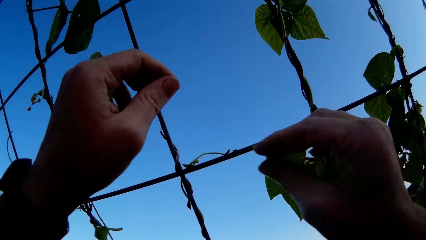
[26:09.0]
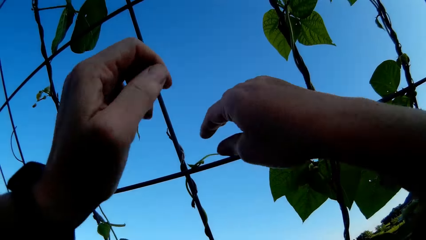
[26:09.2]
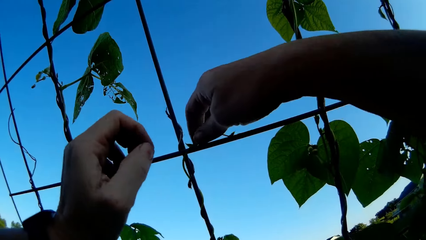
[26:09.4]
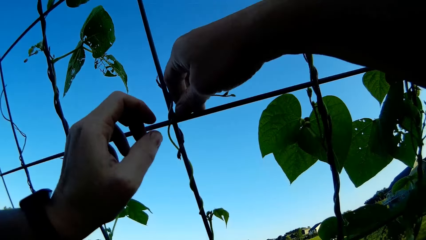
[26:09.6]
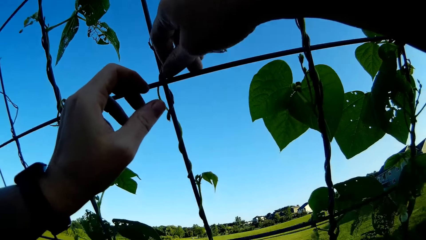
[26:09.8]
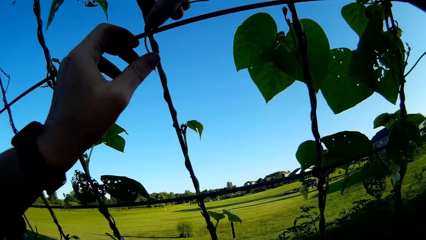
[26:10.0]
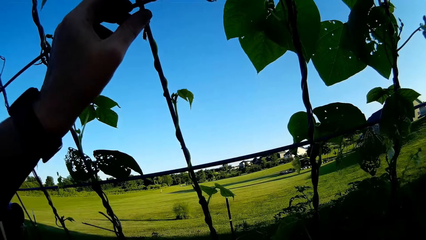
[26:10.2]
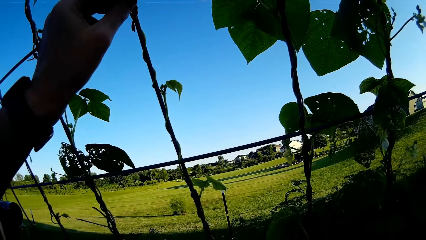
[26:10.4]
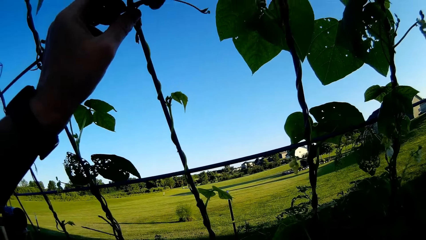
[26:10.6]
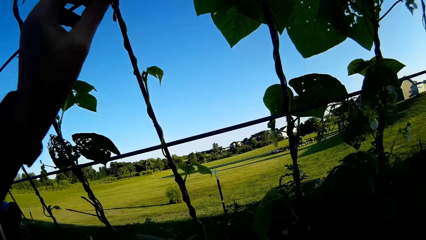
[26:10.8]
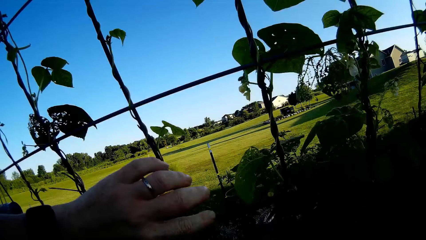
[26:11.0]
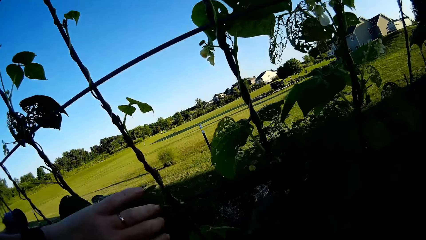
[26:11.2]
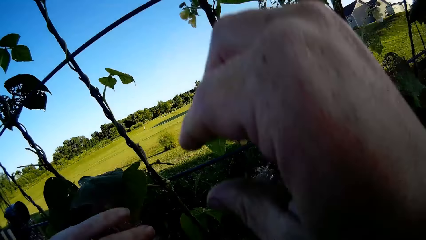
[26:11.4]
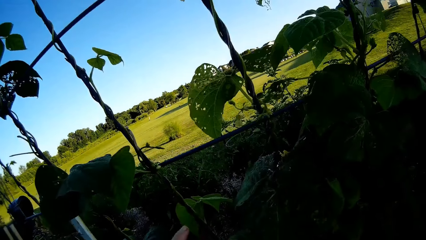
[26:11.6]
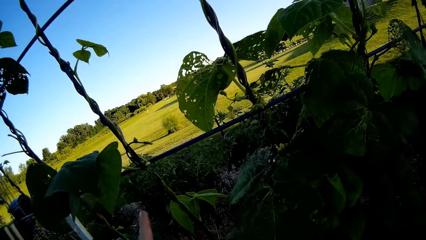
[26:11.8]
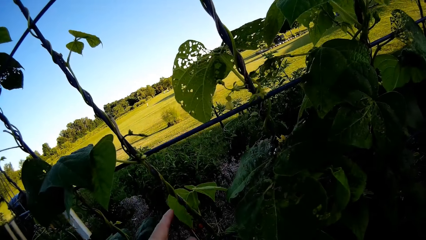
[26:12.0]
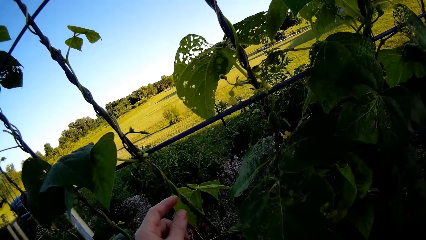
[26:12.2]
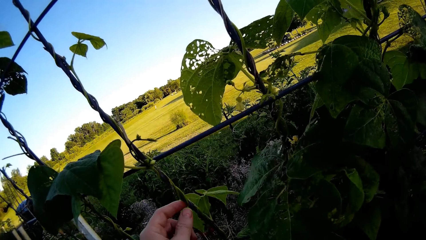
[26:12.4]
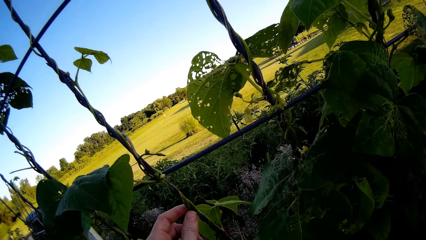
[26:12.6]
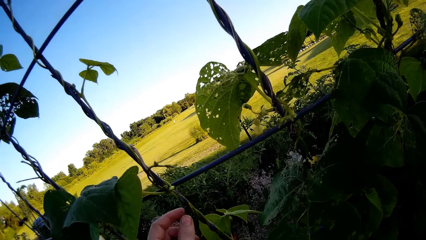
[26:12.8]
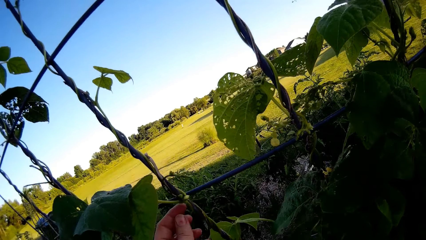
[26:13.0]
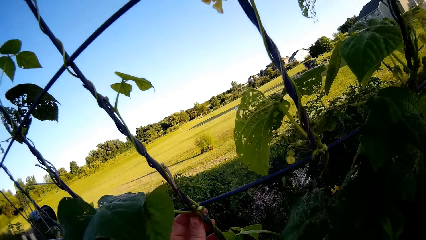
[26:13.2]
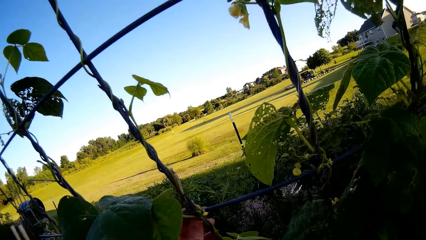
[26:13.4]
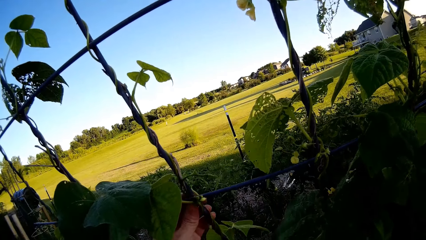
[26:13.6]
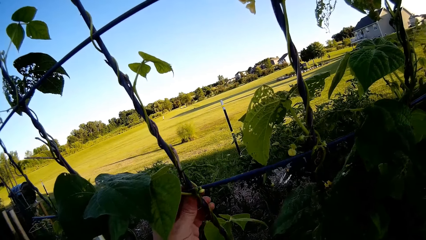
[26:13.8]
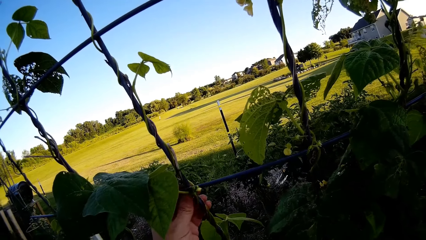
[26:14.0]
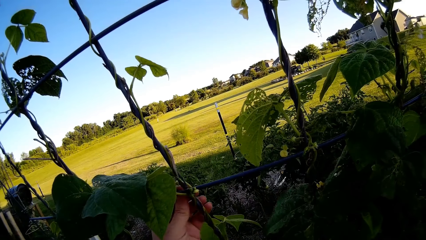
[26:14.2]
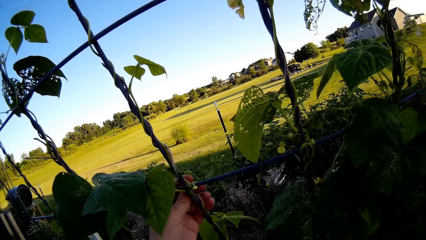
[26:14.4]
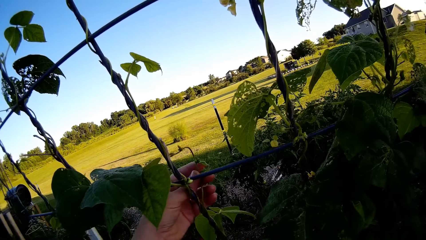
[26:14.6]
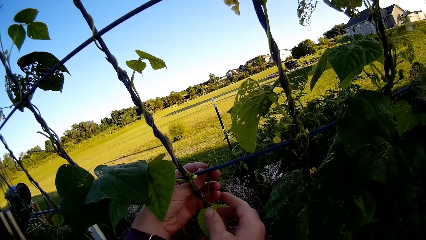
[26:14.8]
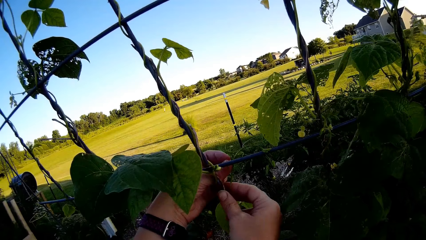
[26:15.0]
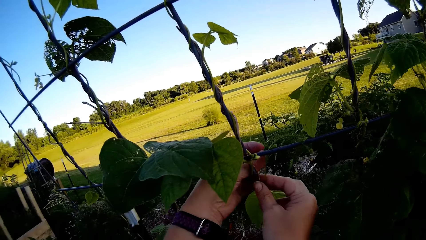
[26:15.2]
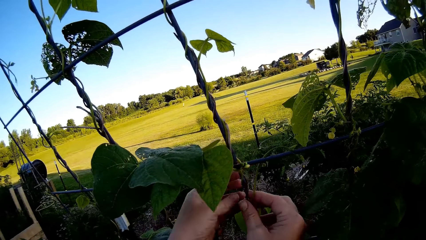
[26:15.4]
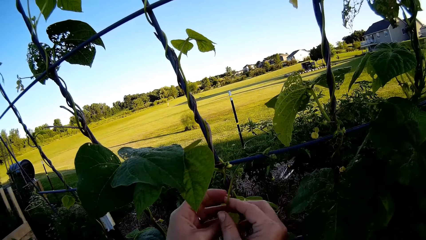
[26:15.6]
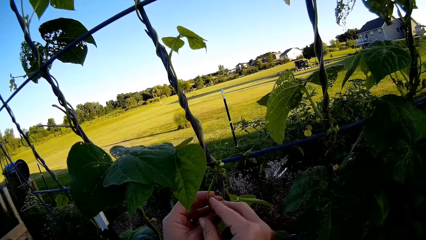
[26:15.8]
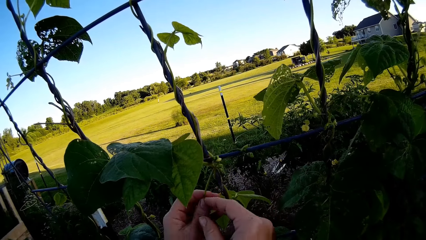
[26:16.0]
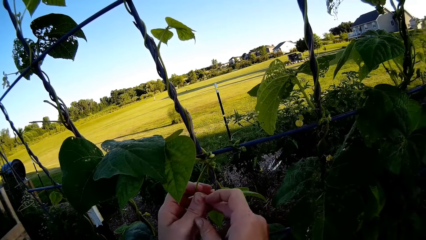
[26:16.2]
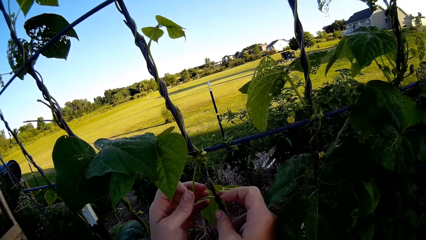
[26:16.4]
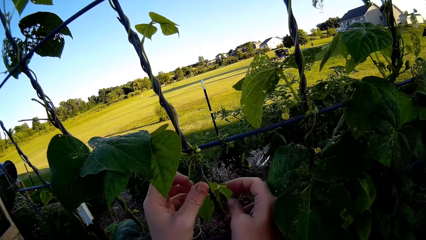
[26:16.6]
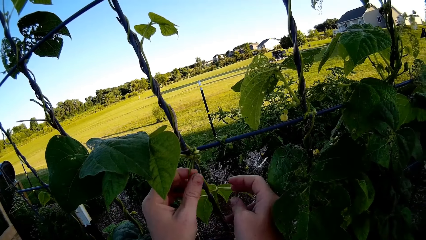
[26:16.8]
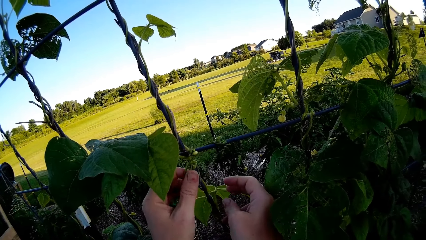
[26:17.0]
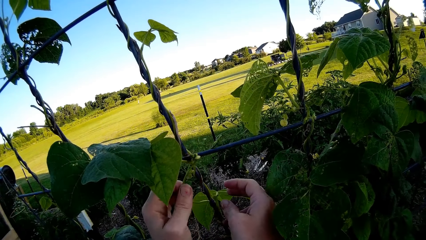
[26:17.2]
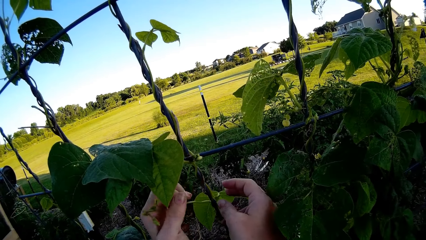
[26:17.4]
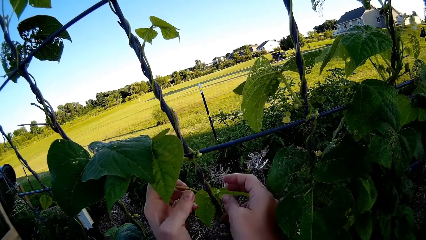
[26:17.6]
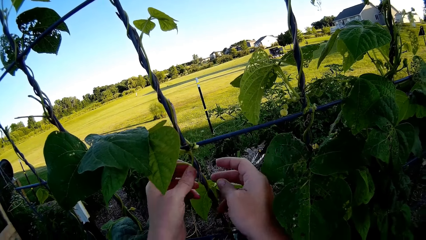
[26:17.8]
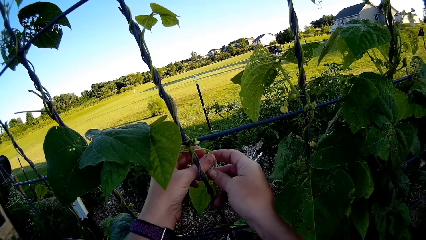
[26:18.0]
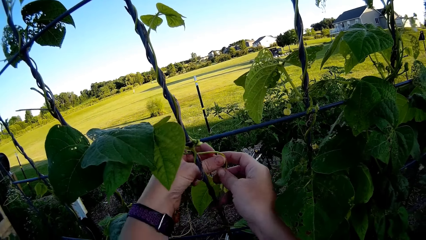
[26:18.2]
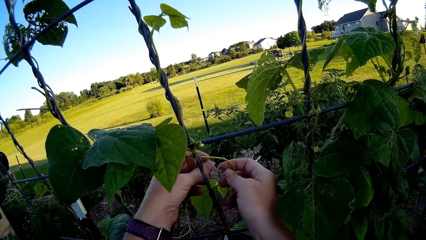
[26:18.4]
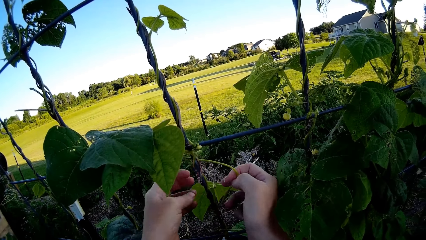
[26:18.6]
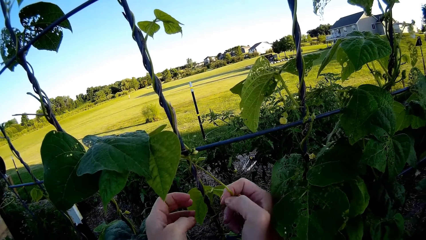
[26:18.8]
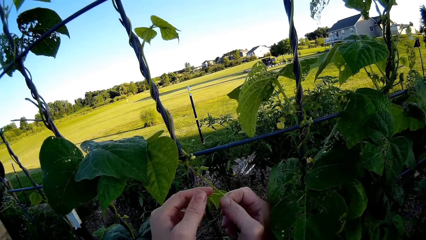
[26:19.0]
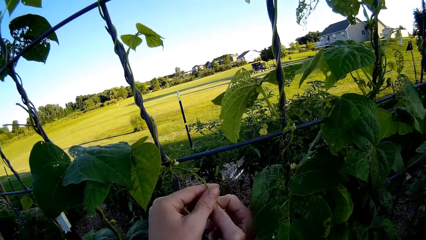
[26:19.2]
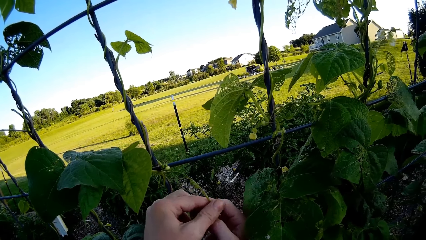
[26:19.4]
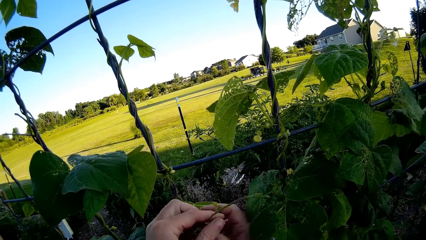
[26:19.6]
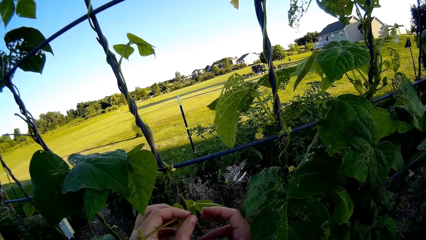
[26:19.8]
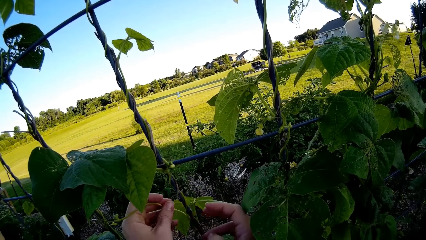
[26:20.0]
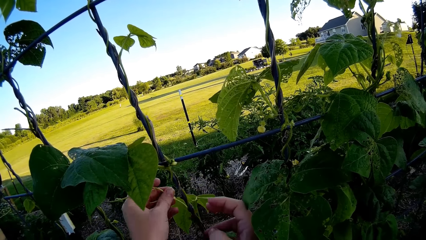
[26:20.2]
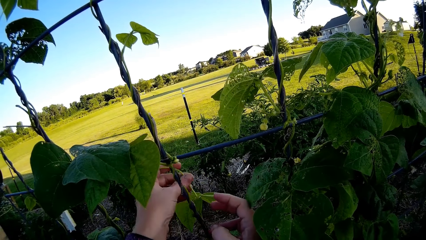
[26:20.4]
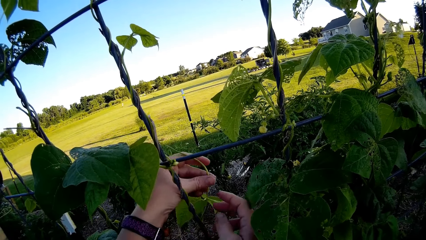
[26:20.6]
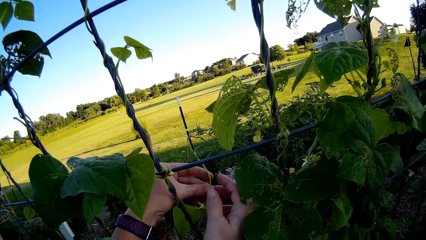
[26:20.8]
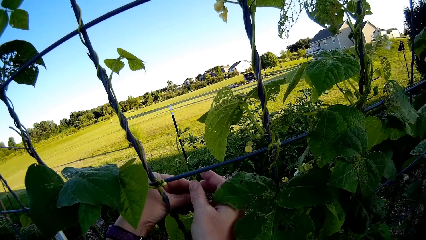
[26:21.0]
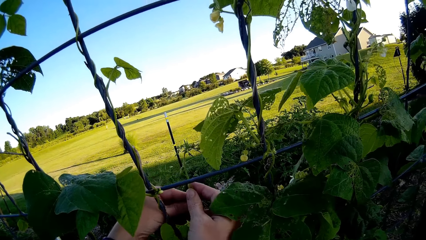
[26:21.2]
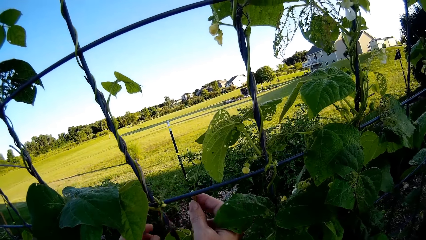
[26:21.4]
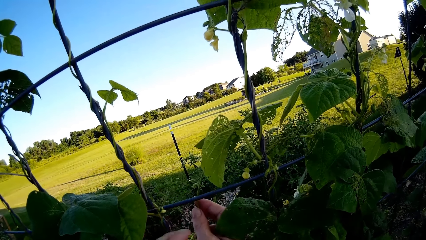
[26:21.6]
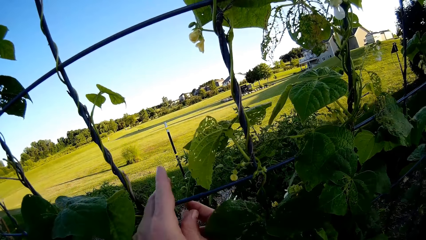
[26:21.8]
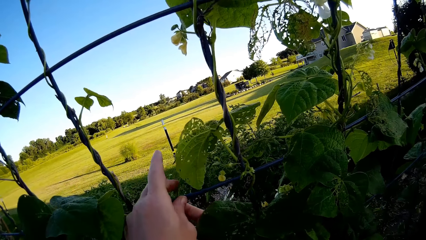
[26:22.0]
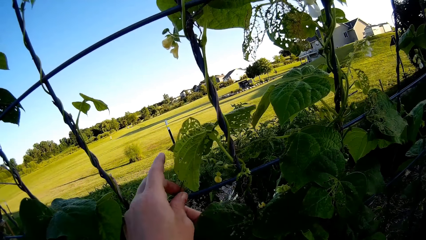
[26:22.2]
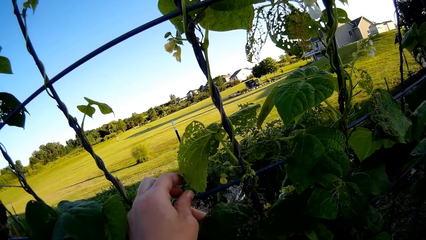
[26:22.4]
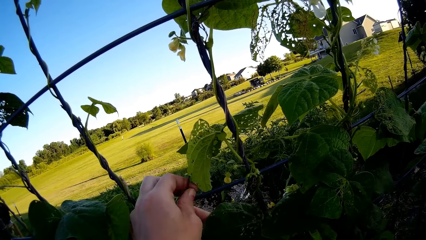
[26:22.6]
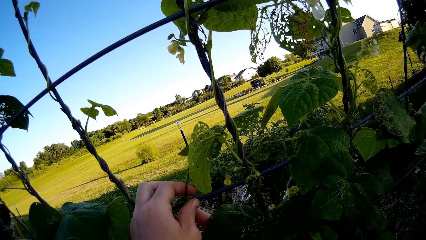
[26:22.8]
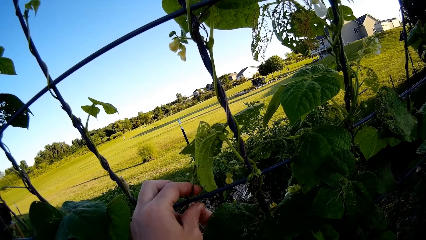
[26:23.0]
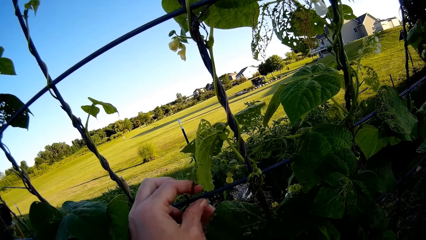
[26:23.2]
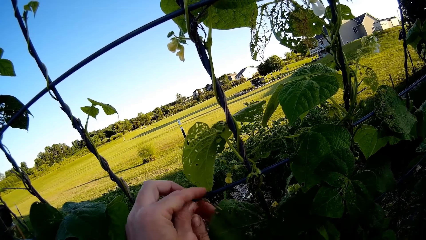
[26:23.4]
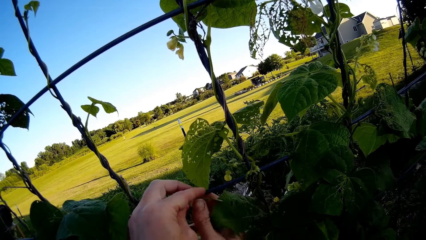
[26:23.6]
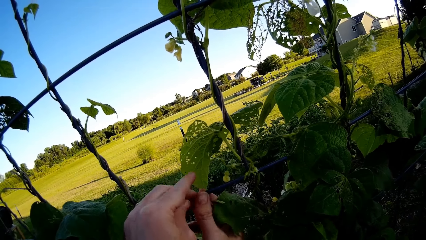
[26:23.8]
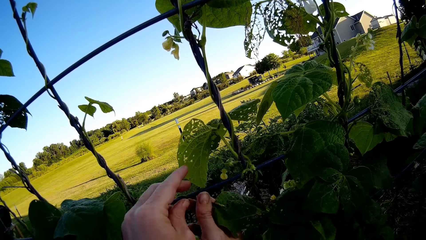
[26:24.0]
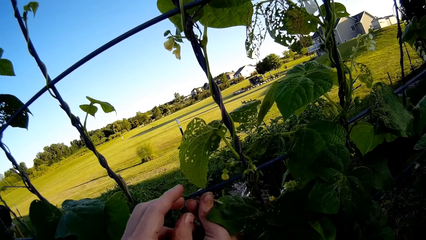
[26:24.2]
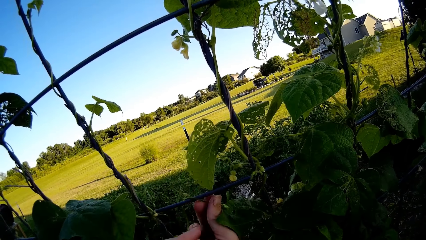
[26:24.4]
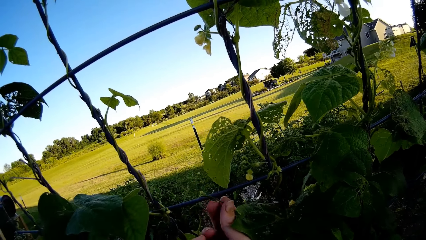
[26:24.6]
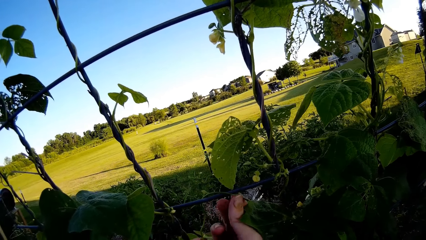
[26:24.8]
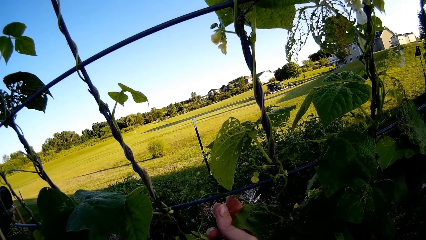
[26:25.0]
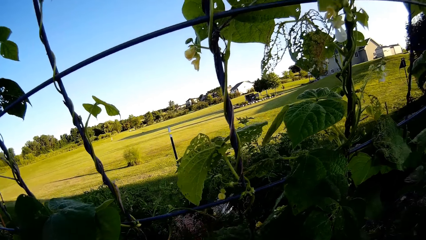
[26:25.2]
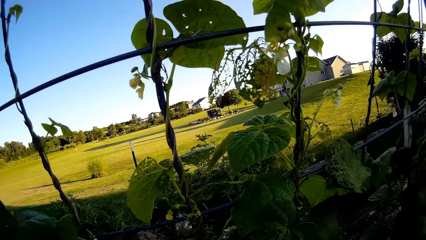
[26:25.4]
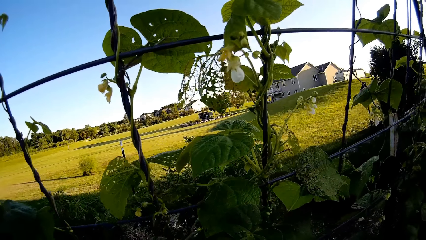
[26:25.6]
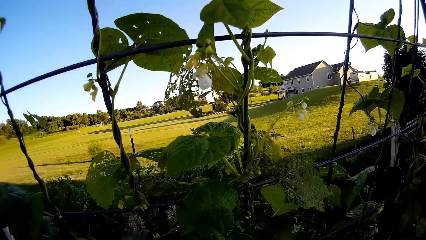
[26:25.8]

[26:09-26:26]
The camera wearer looks around. They rotate a plant round the mesh. They rotate the plant round the mesh again.
